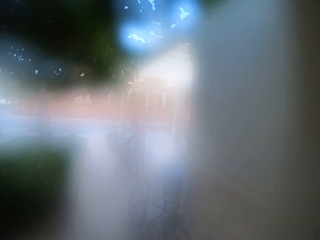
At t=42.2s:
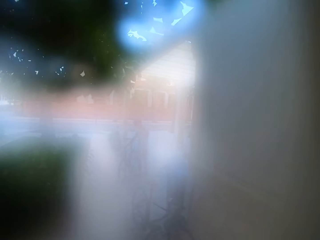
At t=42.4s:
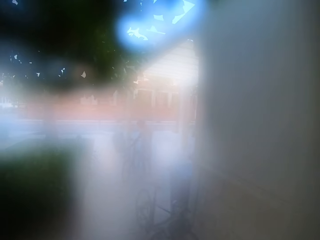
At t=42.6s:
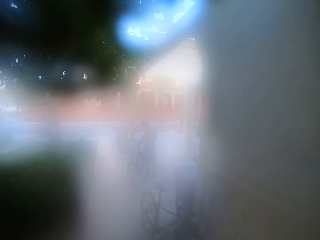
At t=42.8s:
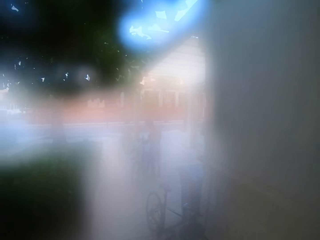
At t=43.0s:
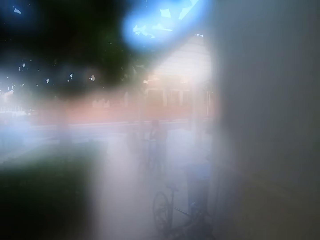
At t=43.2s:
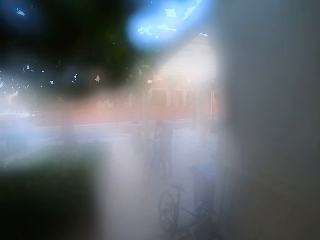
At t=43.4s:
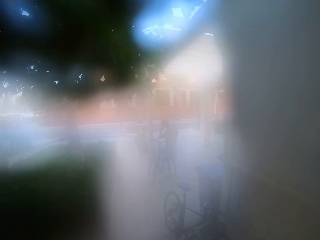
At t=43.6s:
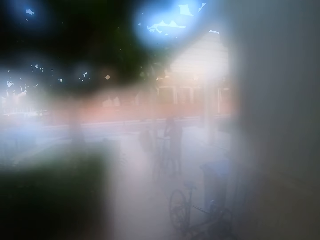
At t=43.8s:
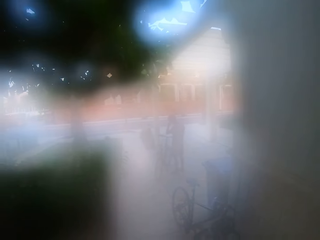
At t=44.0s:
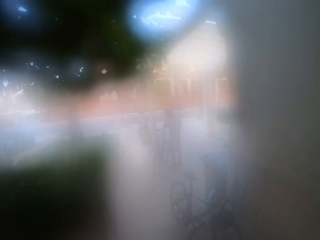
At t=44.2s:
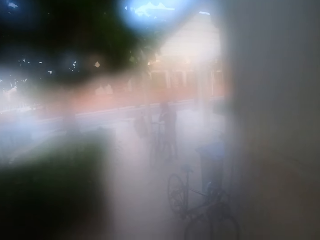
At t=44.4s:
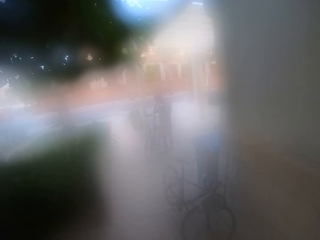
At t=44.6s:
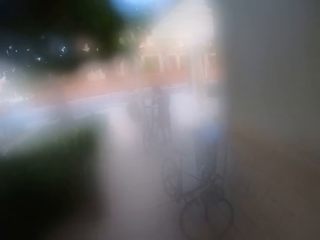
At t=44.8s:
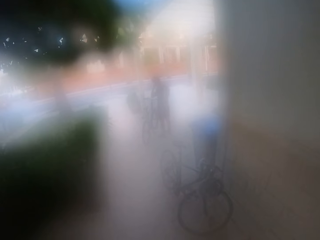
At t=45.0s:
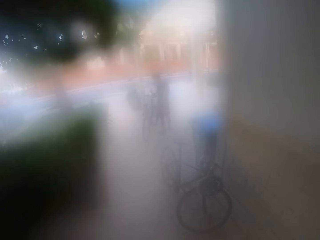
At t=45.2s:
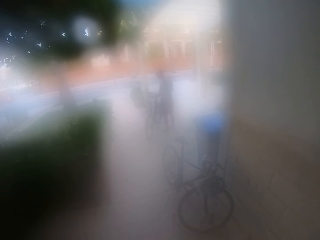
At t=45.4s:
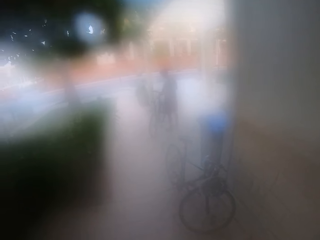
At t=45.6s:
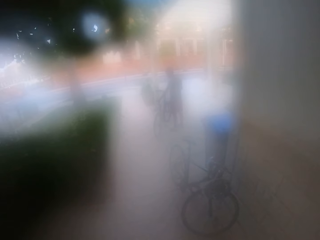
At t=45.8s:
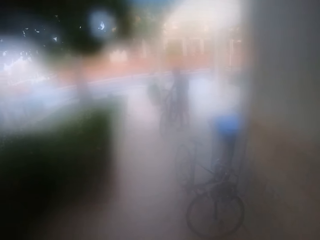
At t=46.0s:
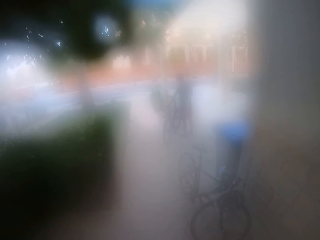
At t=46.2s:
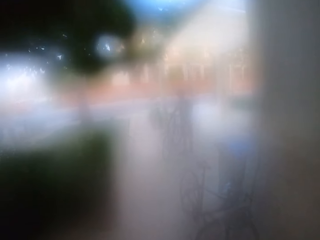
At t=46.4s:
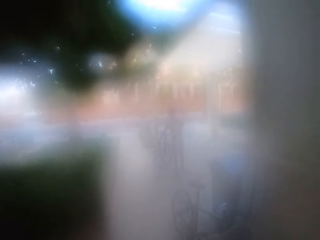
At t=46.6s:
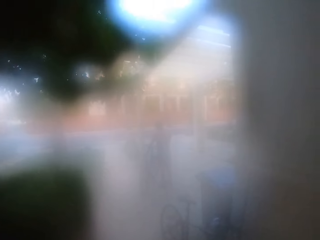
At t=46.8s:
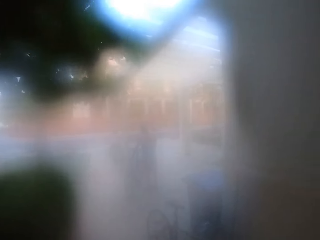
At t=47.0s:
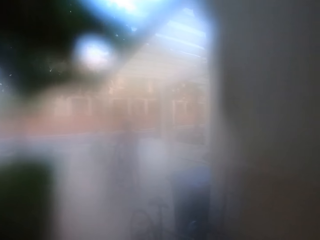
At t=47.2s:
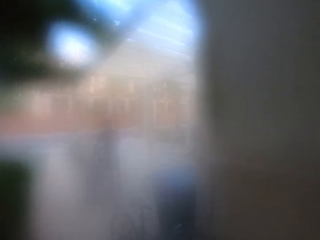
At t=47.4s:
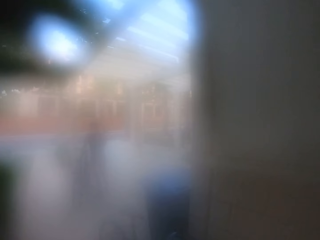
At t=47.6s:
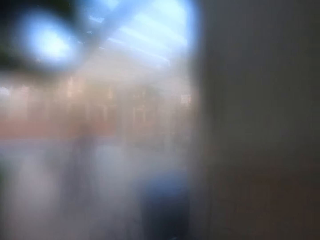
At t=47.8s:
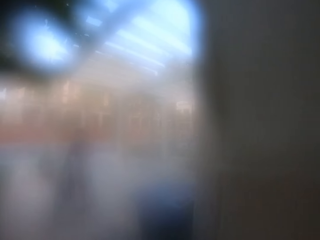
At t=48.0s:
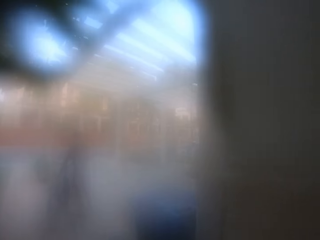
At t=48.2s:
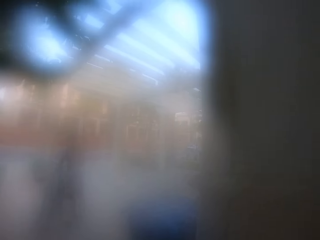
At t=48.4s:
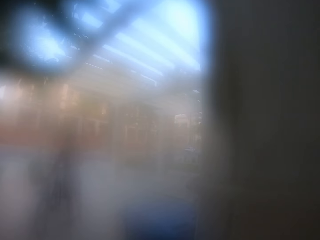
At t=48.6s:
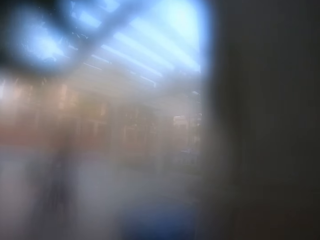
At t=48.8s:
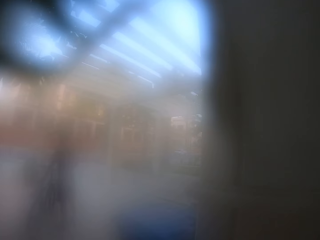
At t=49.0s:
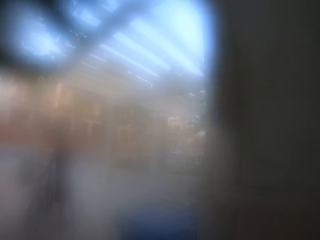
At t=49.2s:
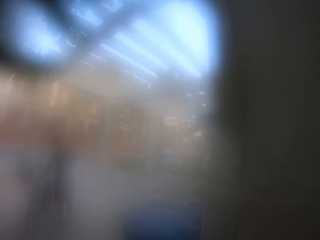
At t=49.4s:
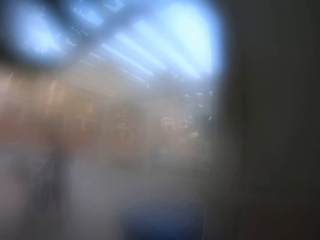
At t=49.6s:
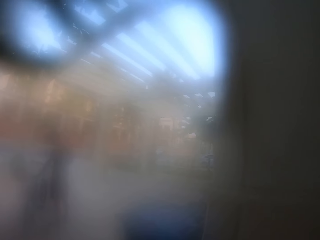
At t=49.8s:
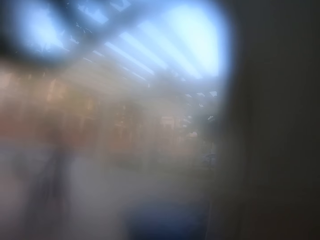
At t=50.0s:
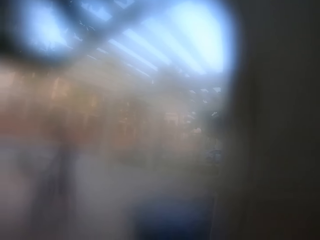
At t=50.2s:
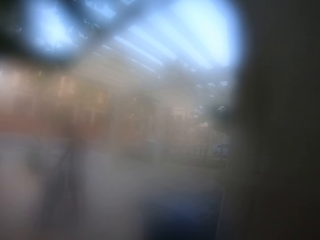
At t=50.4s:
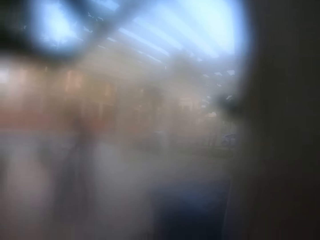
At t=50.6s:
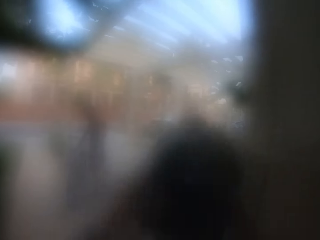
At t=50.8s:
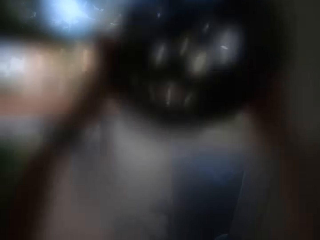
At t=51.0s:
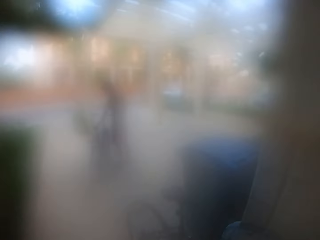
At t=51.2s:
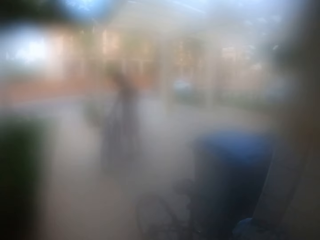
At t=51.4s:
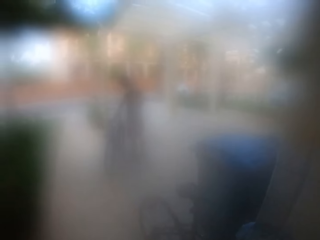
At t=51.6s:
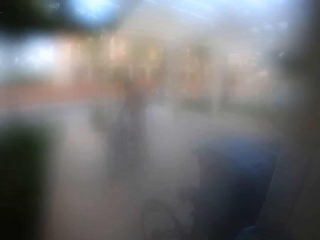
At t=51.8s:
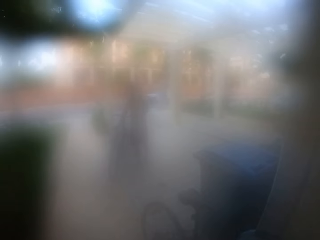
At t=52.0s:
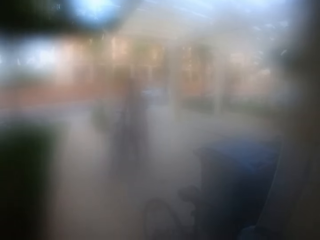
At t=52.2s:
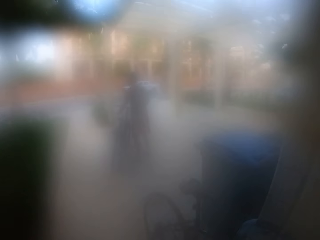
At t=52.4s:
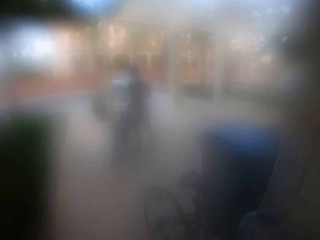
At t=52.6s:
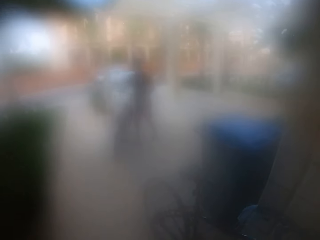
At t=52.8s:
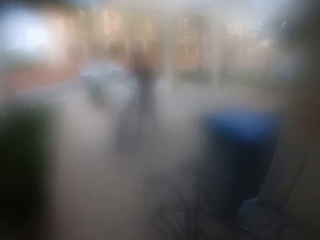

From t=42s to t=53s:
A man holds a bicycle. The man puts on his helmet. The camera wearer lifts a helmet. They put on the helmet.

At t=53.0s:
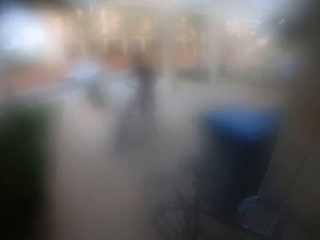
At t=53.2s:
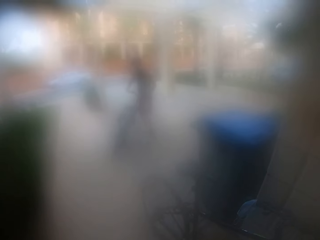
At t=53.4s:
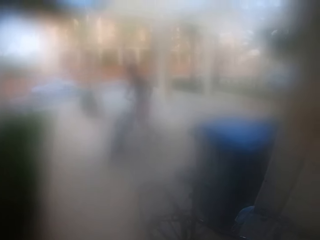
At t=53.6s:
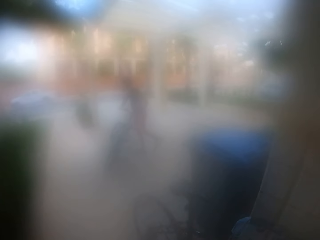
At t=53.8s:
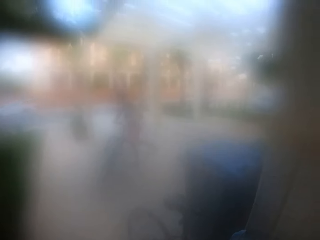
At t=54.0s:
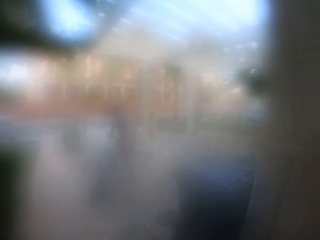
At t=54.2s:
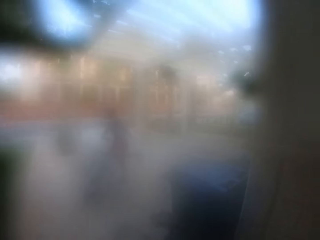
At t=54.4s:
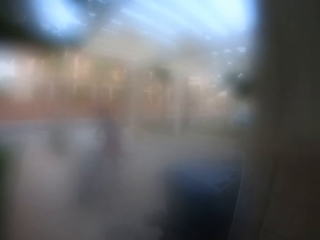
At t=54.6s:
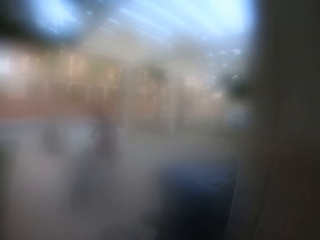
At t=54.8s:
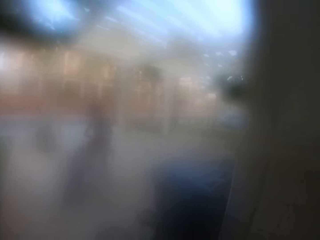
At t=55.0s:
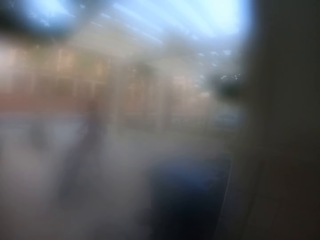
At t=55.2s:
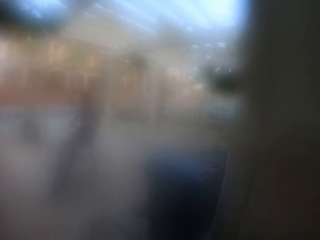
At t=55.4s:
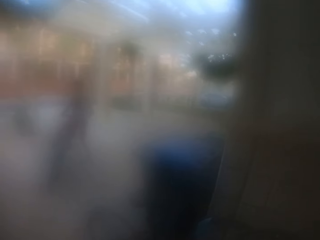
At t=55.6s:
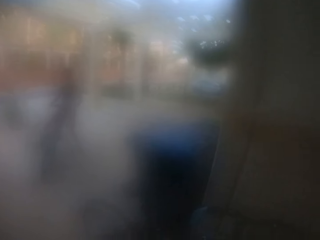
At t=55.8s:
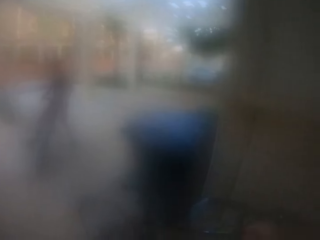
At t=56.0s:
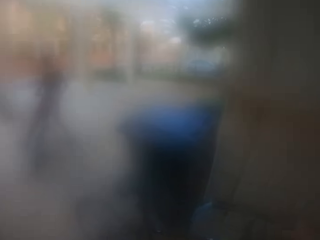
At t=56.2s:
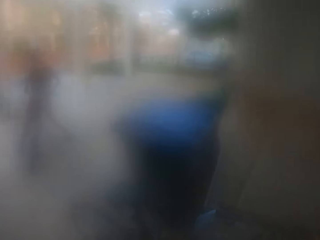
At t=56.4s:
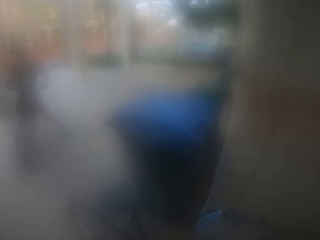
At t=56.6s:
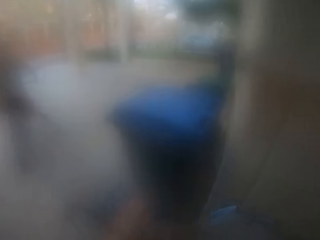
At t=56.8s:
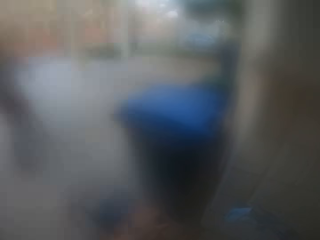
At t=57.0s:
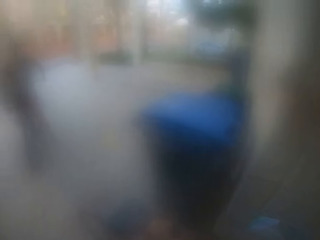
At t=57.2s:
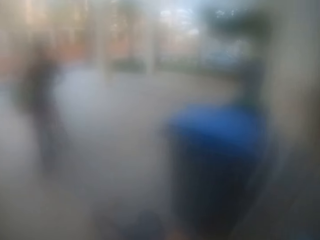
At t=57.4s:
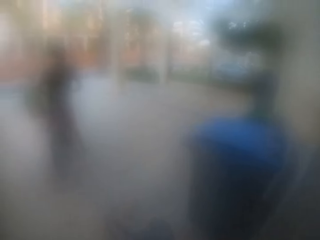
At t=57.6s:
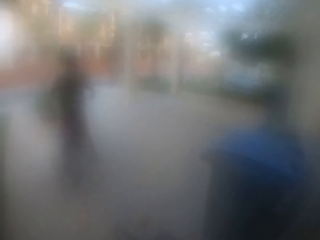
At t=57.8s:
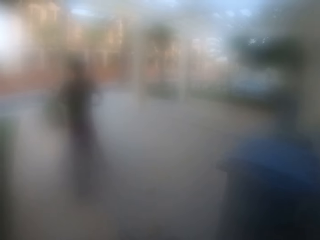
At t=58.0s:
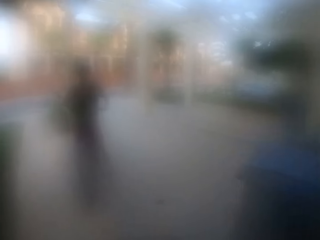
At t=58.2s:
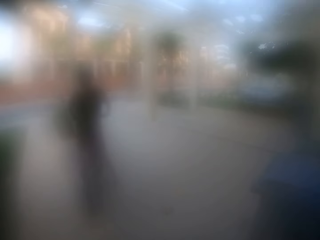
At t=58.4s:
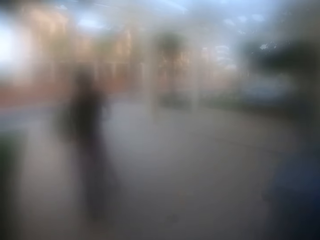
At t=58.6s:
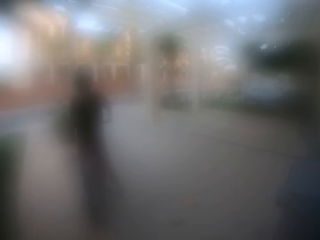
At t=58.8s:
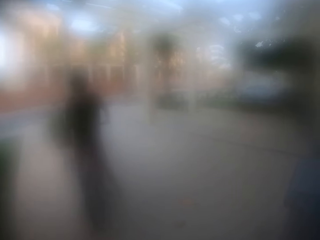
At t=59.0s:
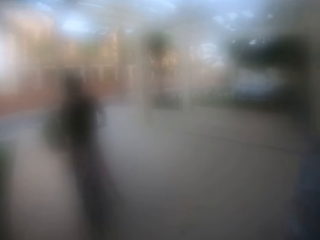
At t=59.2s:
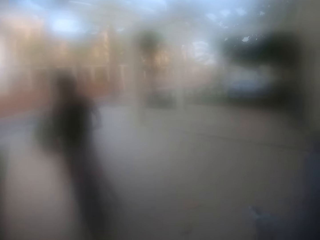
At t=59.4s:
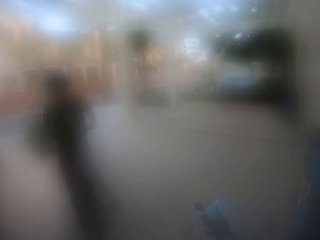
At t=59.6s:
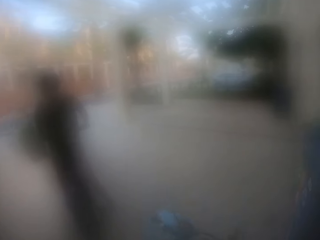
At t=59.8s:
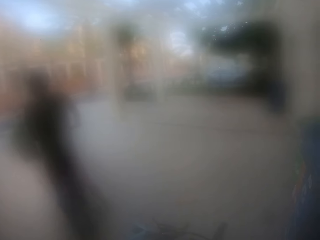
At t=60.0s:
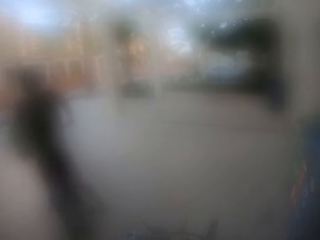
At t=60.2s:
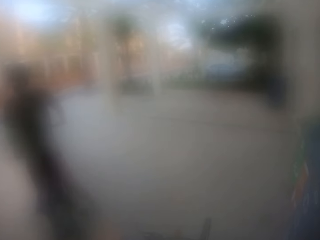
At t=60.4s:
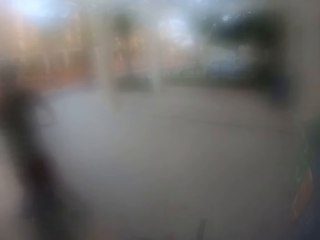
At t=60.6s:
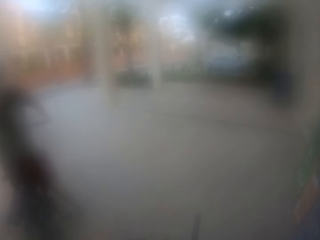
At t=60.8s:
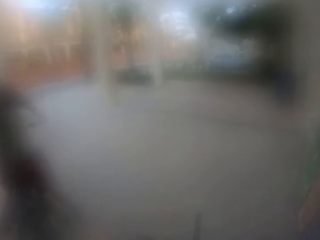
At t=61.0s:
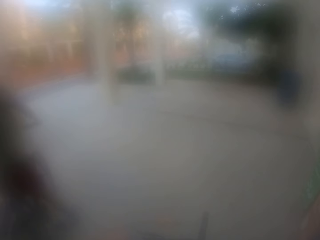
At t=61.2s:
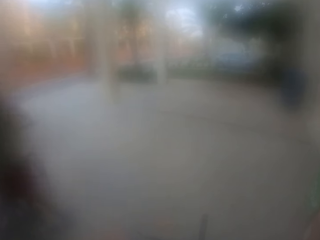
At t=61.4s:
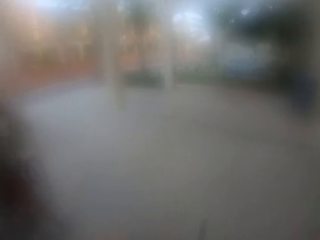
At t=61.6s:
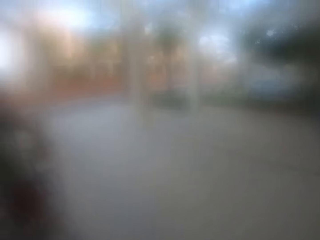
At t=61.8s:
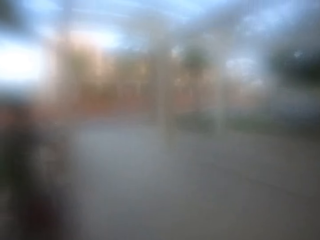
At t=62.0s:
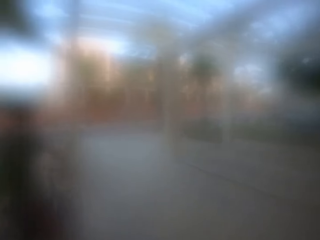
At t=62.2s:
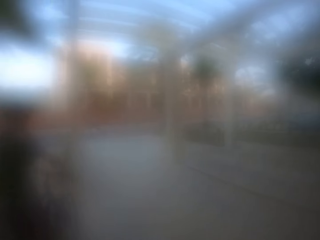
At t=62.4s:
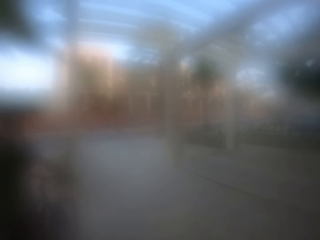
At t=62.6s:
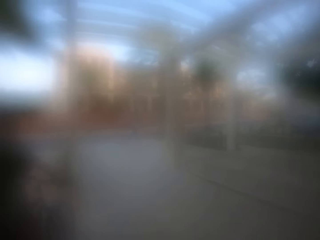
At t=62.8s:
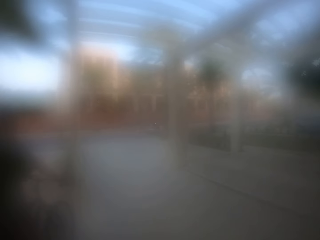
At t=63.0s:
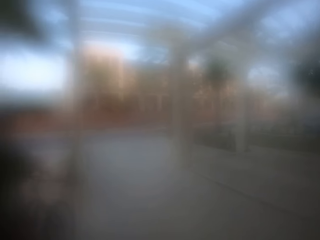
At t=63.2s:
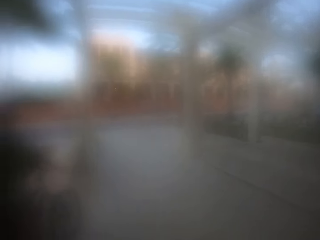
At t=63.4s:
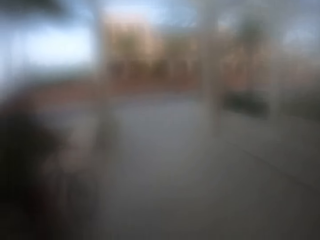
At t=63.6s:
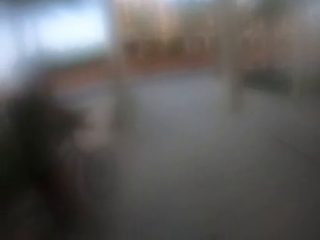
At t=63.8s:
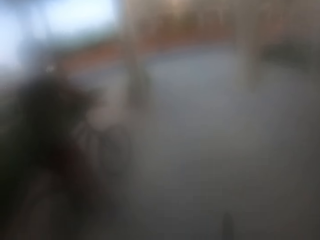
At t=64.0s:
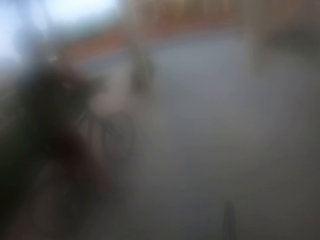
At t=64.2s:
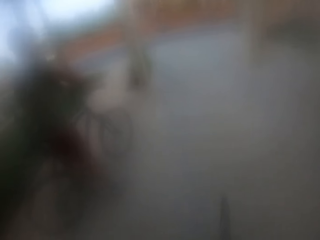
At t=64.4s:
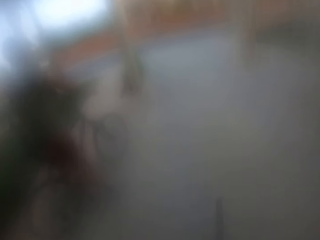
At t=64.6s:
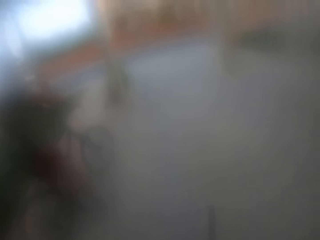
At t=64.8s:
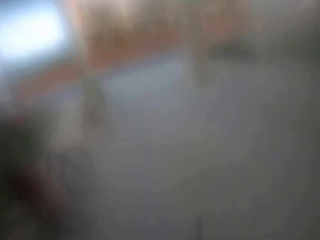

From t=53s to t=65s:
A man boards his bicycle. The camera wearer pushes a bicycle.
